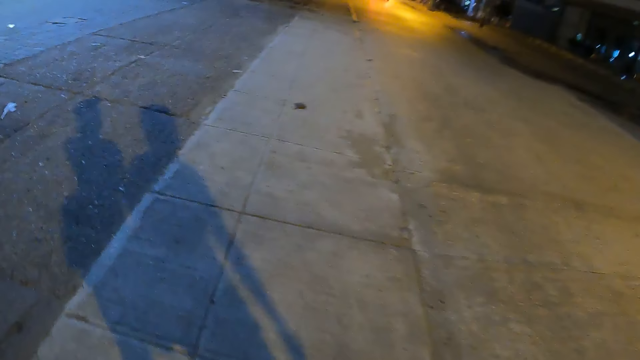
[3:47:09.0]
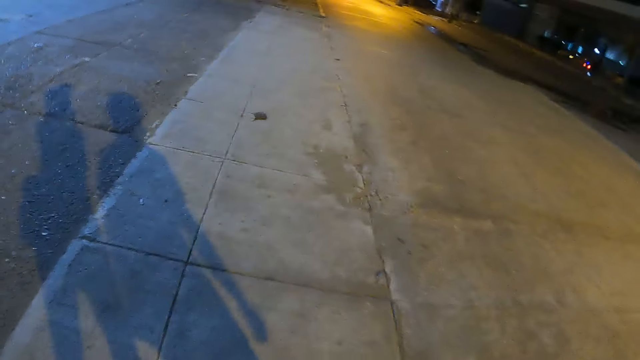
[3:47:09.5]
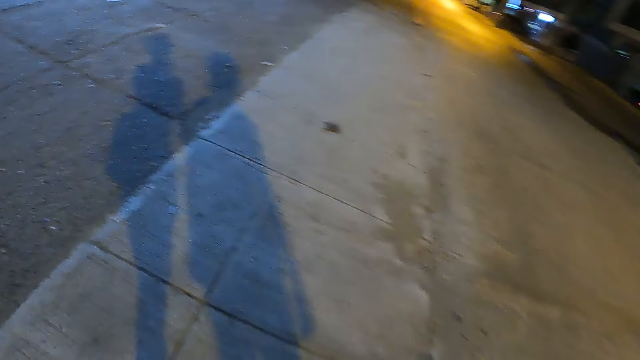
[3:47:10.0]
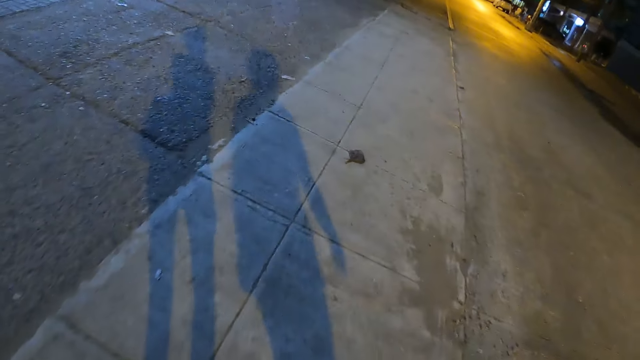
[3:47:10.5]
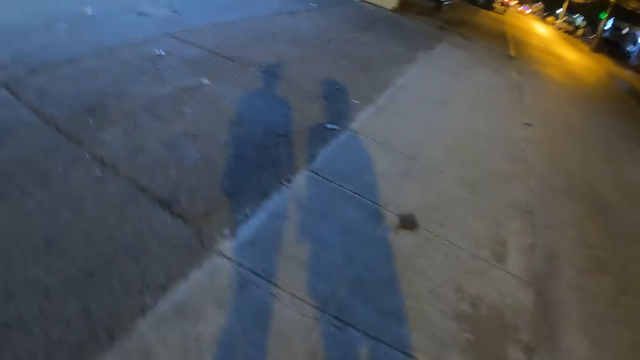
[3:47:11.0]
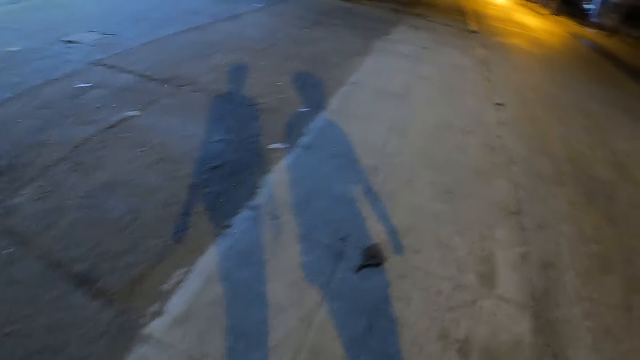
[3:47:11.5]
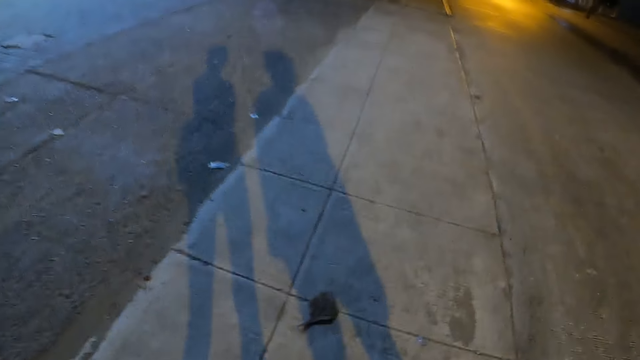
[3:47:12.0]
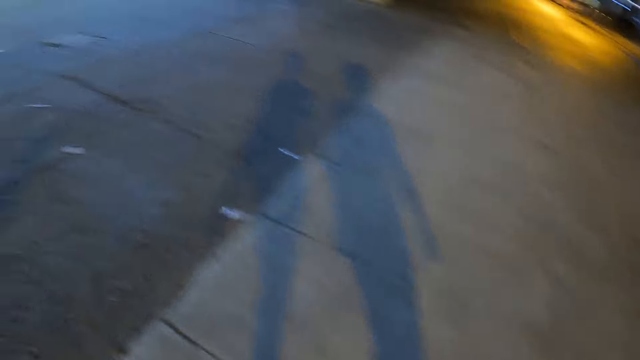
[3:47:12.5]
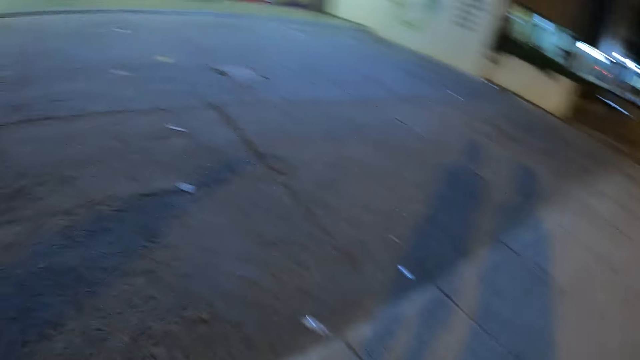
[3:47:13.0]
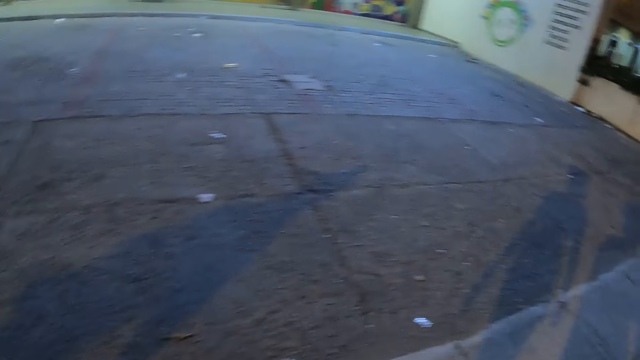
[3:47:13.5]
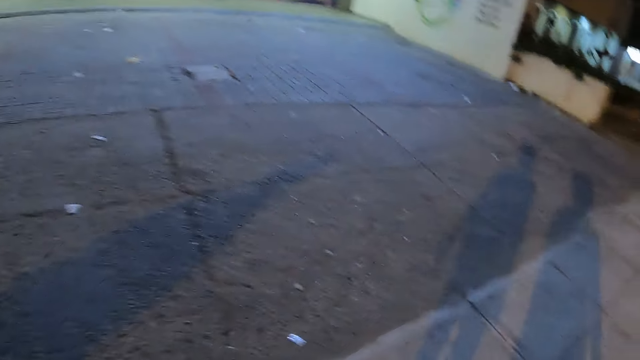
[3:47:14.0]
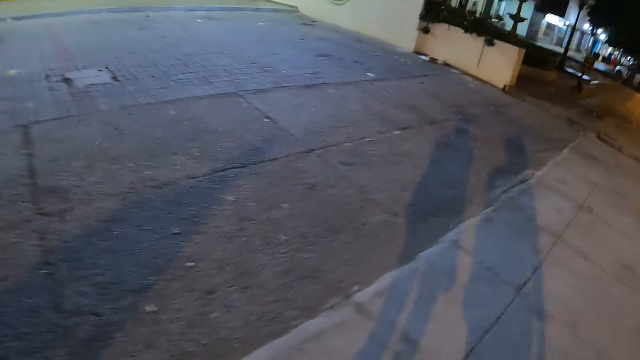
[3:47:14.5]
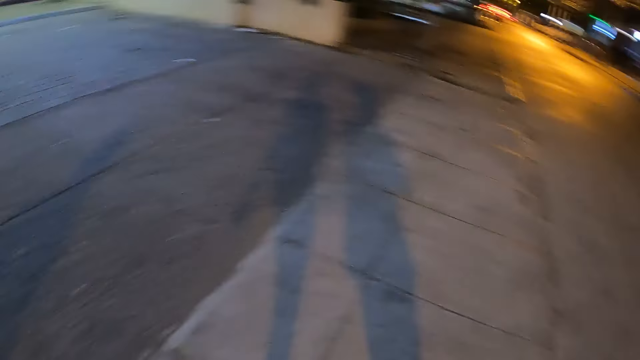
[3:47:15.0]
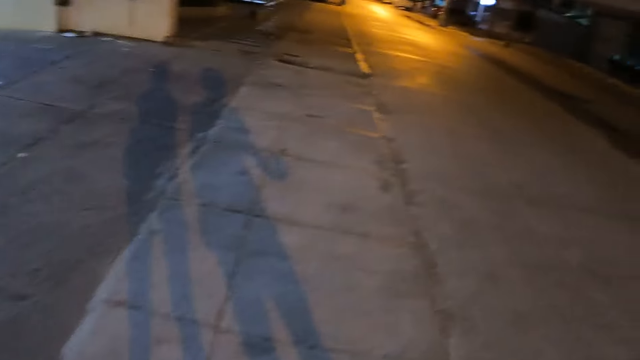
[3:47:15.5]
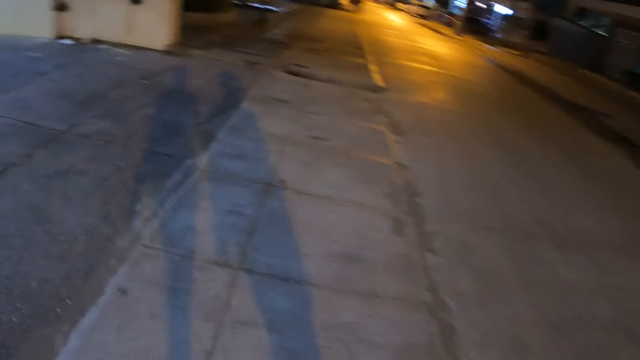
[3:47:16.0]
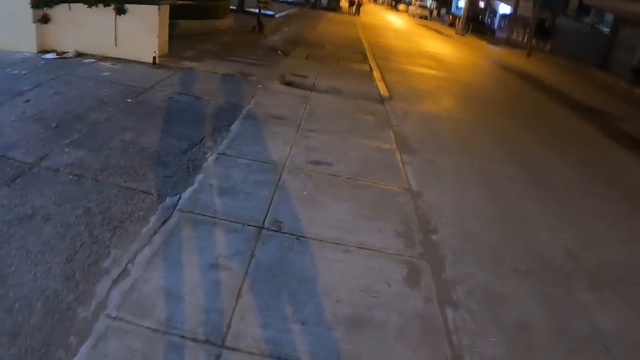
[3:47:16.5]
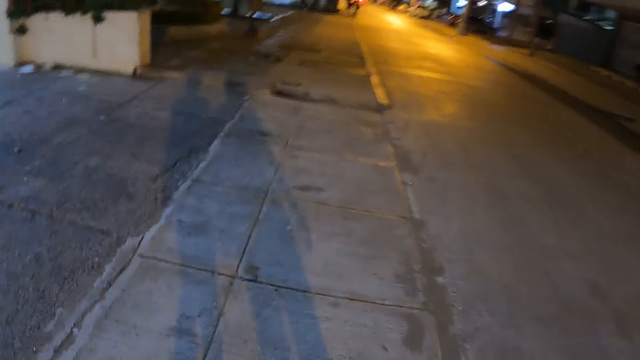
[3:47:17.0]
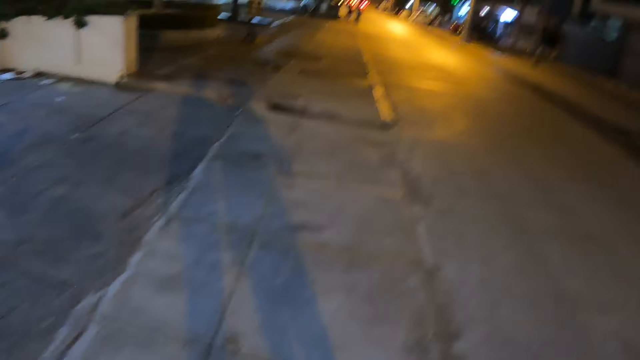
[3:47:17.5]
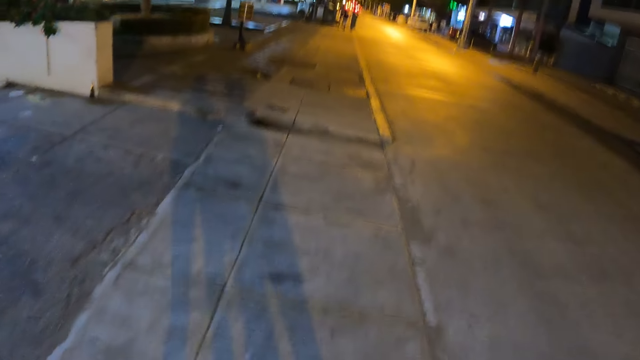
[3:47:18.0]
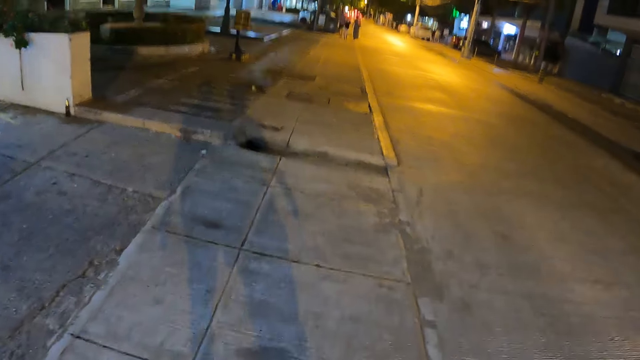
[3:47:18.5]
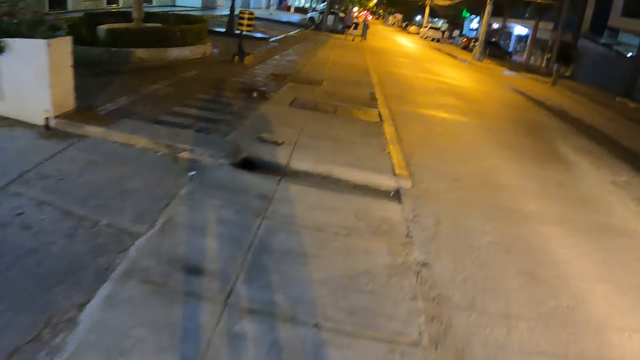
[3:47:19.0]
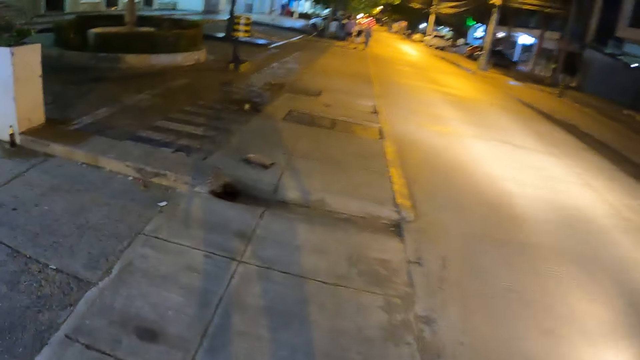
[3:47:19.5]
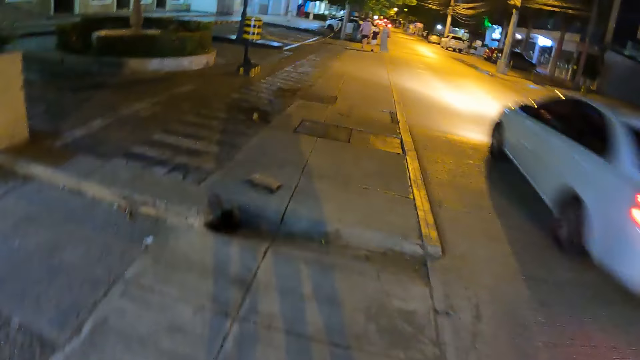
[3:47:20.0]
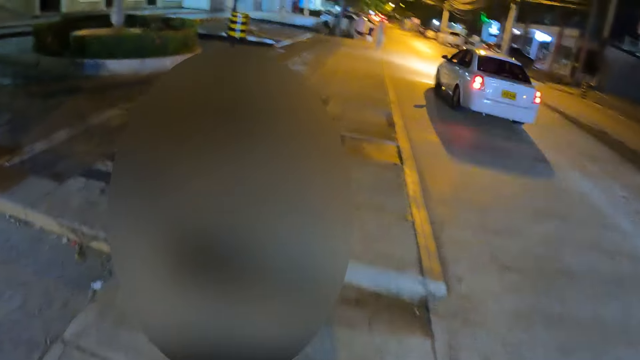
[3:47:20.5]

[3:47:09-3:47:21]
The camera wearer looks to the left side.

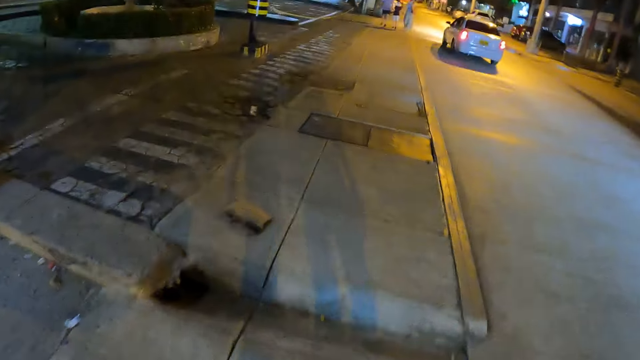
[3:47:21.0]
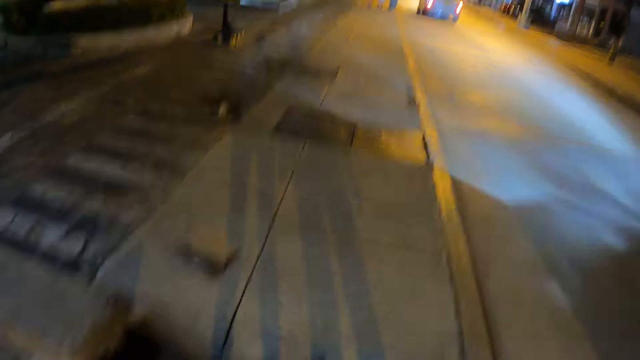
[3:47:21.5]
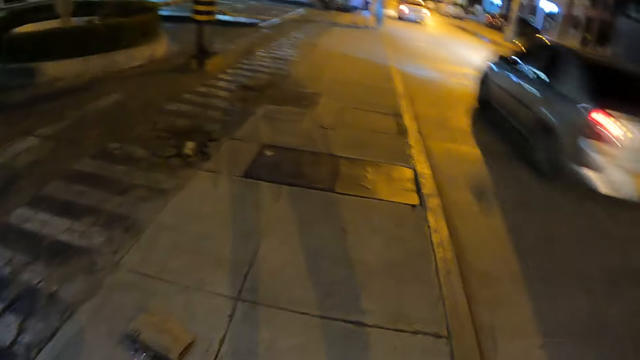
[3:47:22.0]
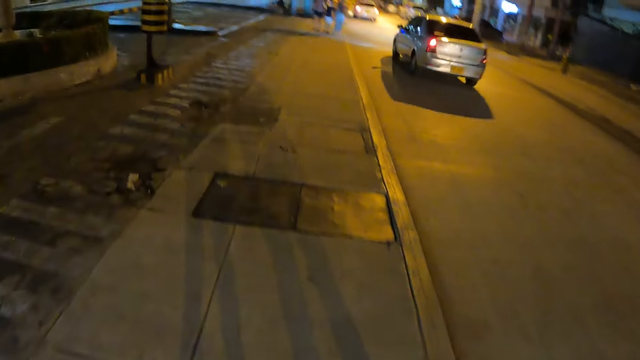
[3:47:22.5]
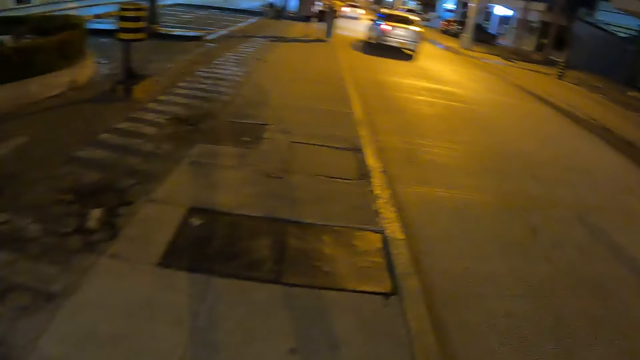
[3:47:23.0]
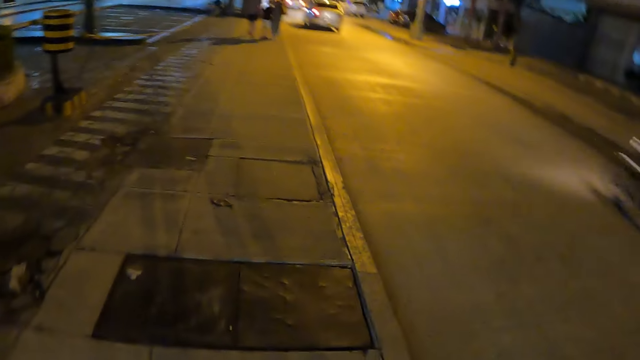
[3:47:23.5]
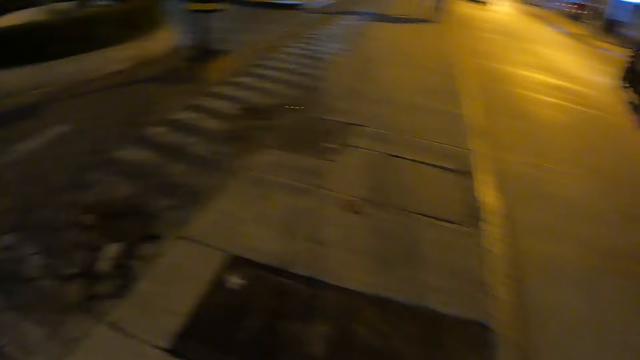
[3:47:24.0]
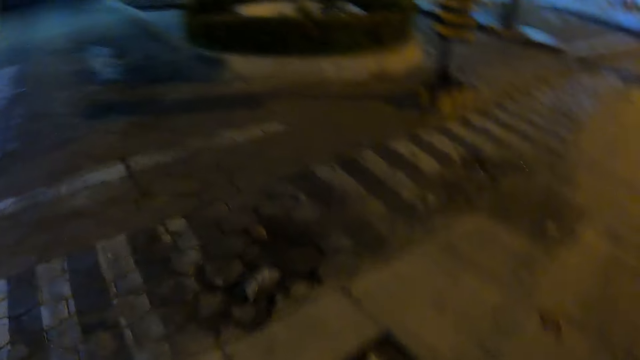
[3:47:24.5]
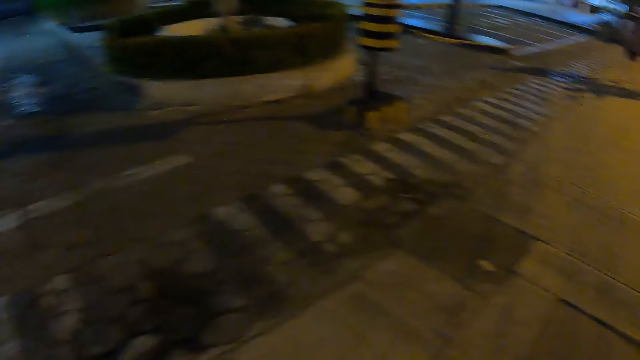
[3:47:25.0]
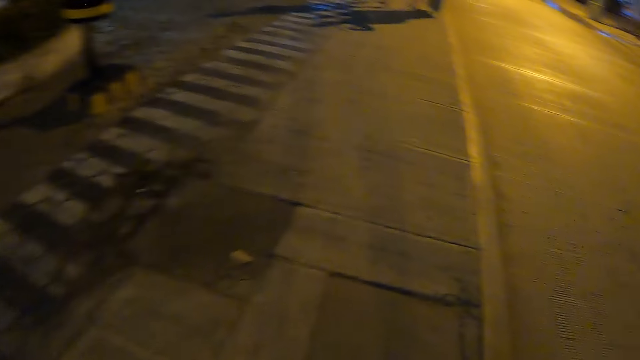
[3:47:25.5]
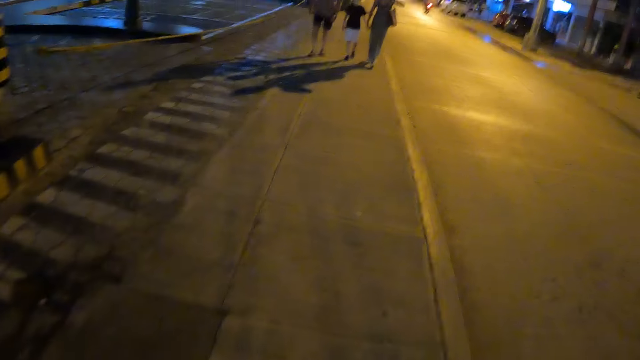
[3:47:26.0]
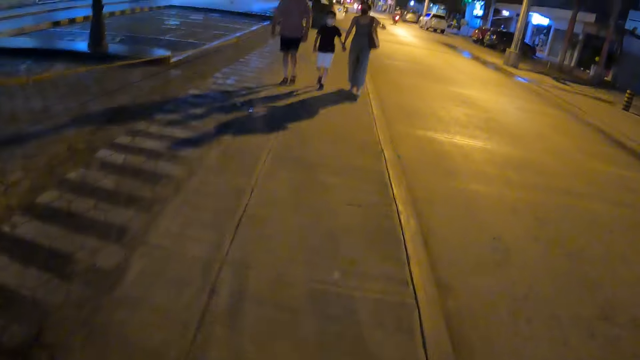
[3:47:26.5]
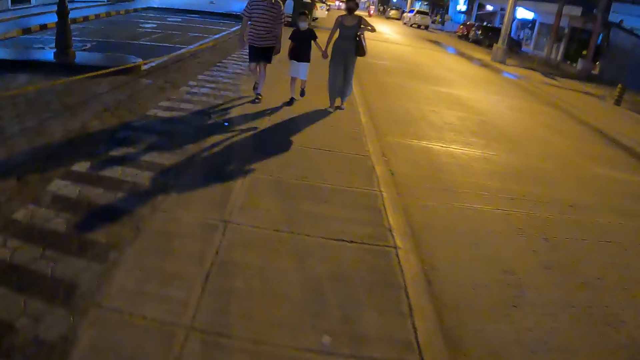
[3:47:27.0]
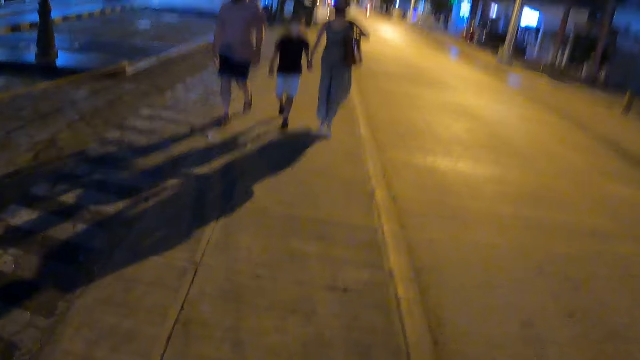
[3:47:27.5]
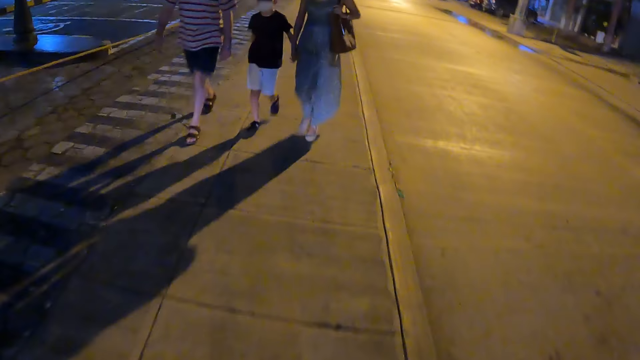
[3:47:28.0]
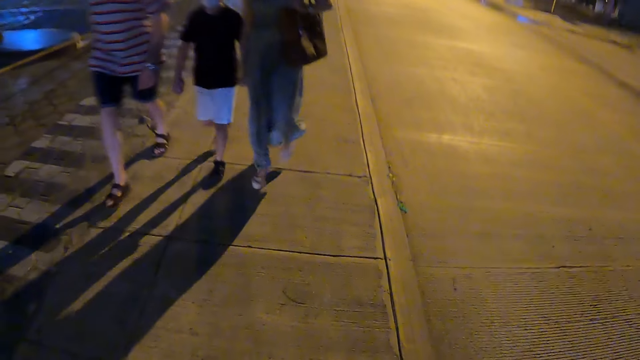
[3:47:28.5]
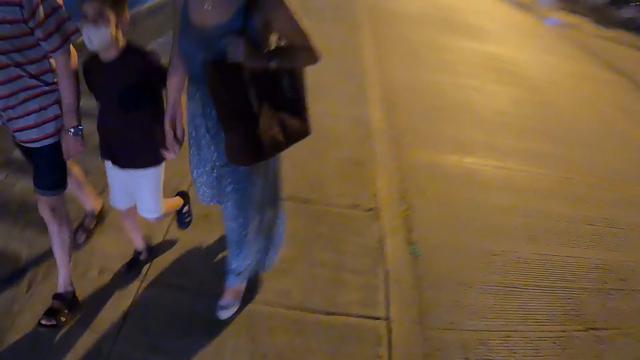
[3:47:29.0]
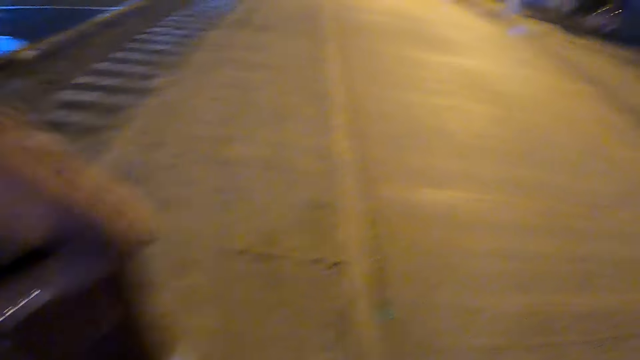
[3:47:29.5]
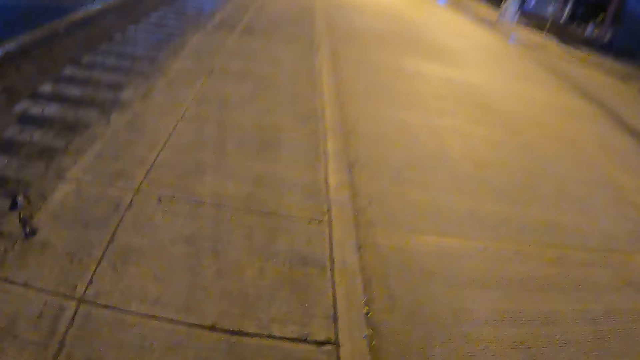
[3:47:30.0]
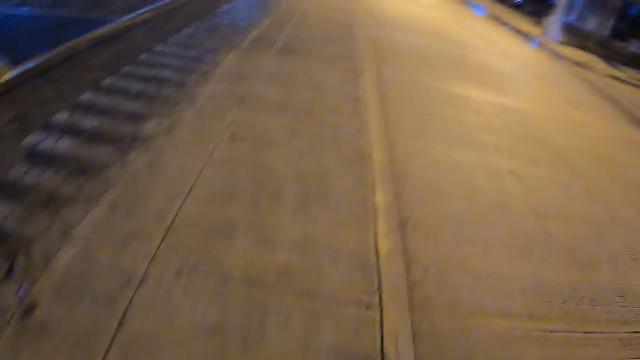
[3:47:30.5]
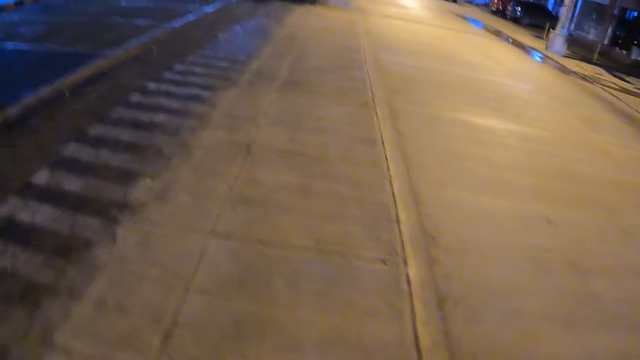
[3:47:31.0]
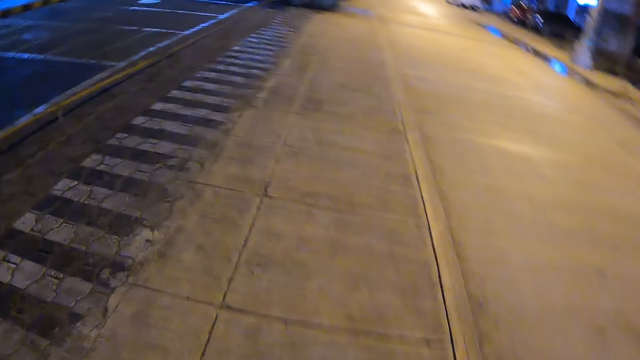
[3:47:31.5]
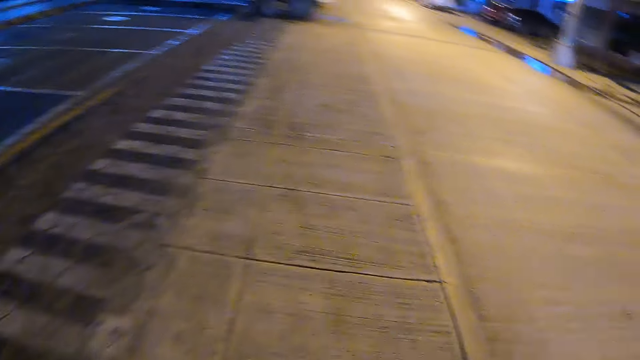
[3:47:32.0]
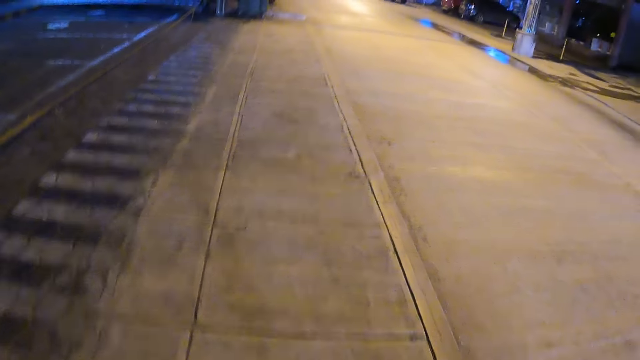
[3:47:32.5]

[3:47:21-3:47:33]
The camera wearer looks to the left side.
